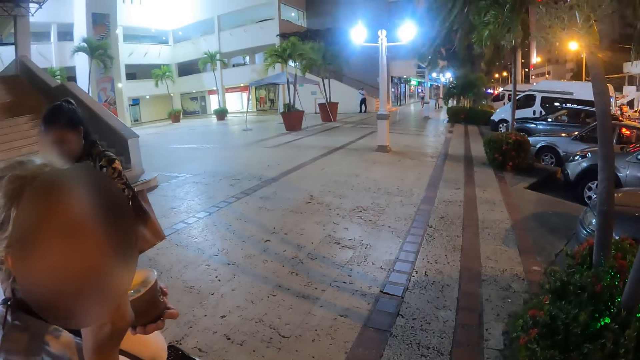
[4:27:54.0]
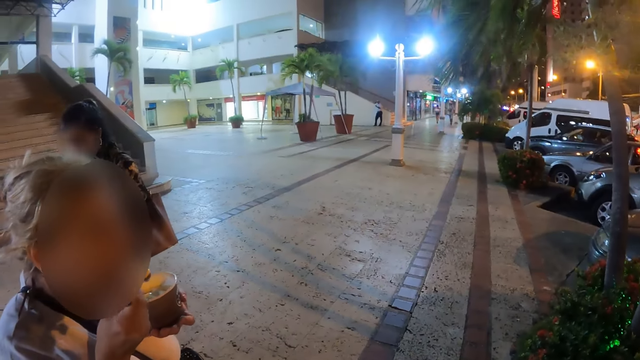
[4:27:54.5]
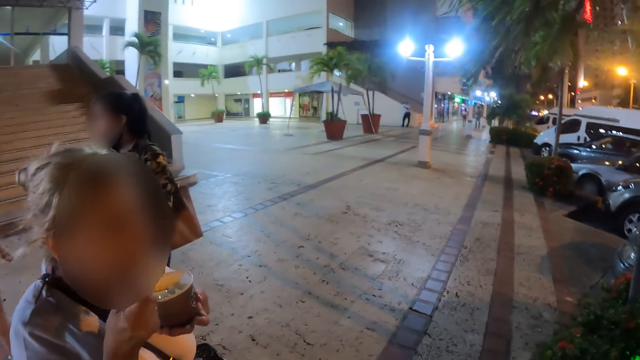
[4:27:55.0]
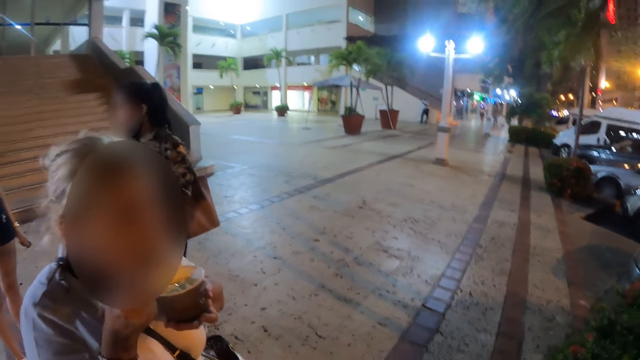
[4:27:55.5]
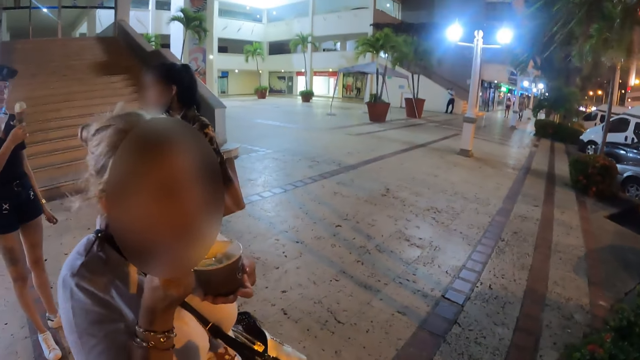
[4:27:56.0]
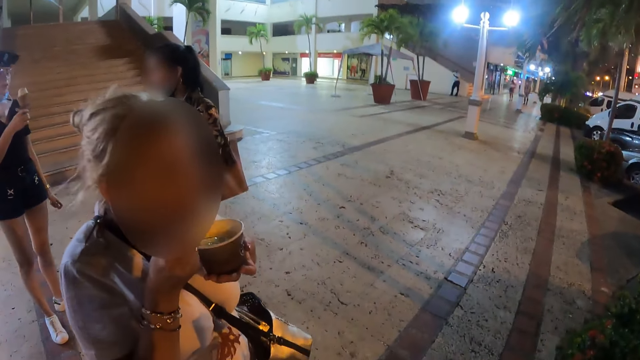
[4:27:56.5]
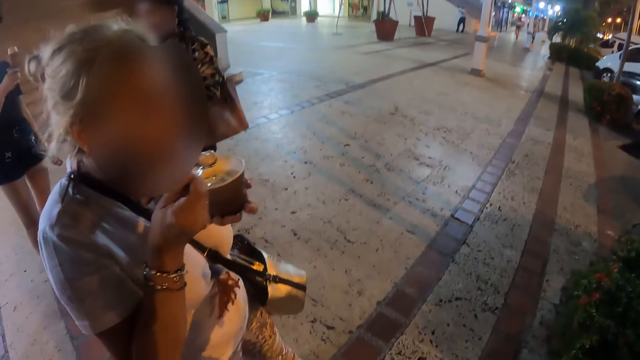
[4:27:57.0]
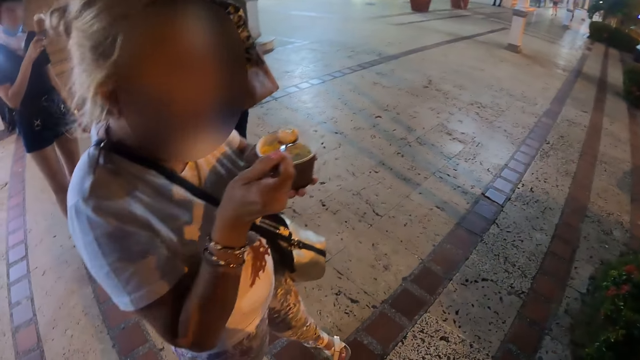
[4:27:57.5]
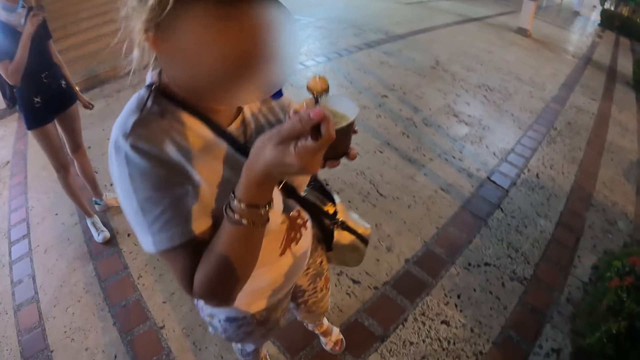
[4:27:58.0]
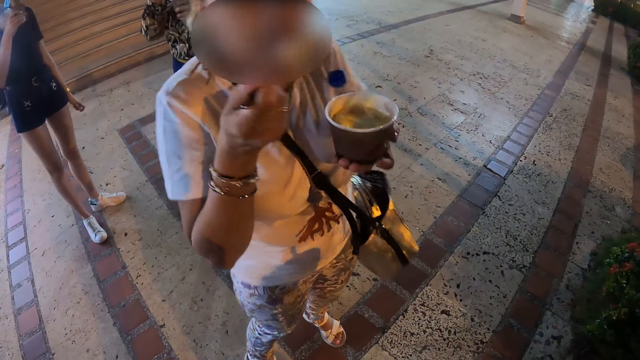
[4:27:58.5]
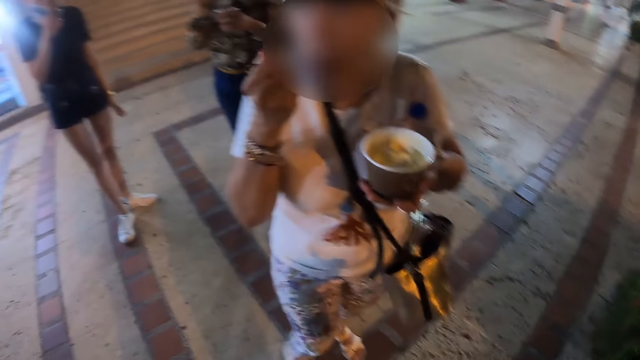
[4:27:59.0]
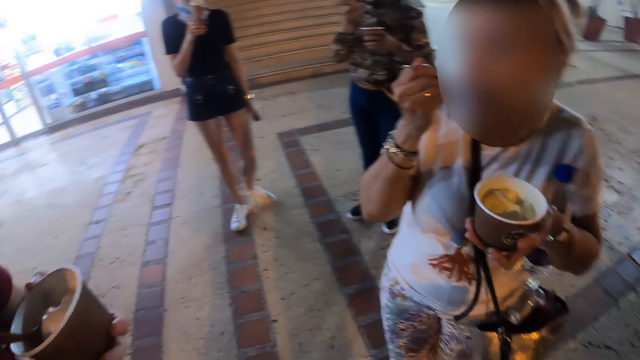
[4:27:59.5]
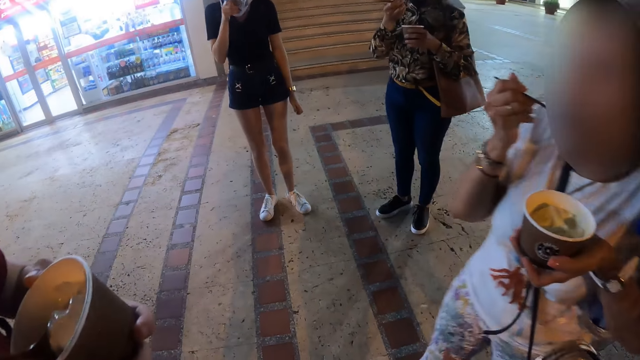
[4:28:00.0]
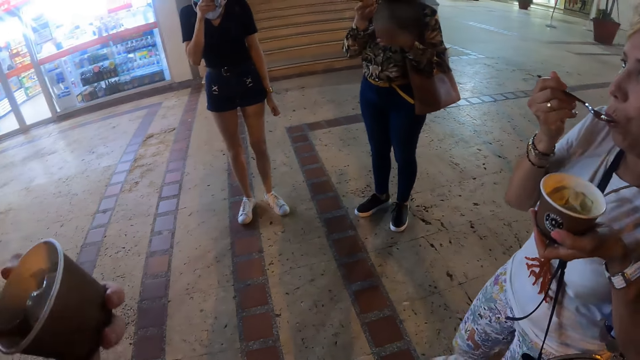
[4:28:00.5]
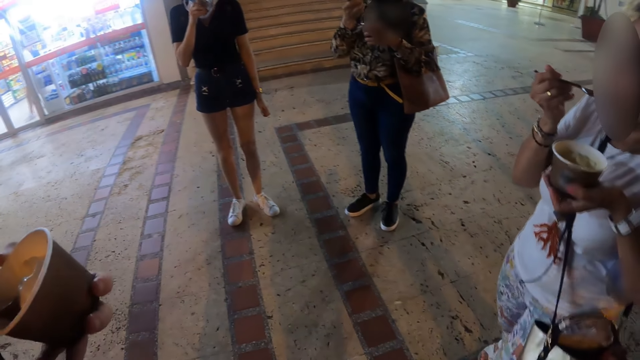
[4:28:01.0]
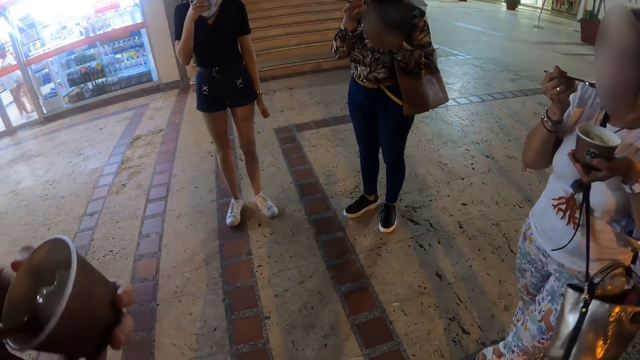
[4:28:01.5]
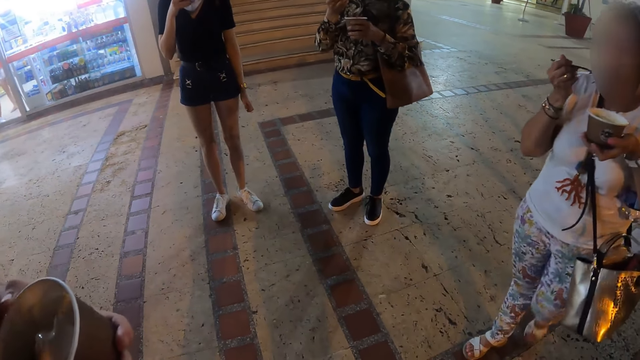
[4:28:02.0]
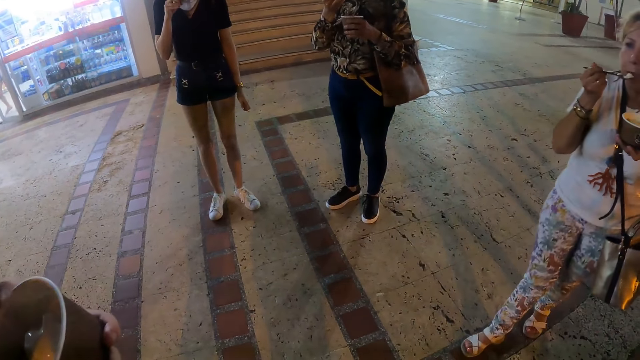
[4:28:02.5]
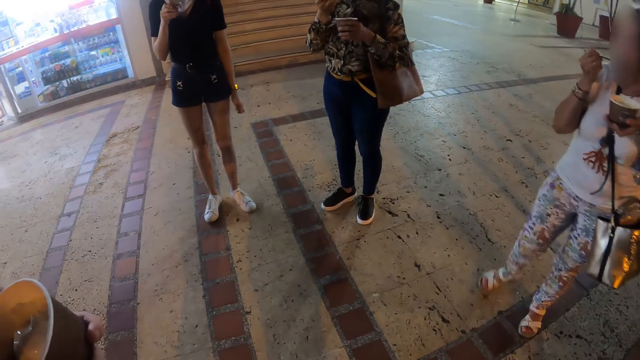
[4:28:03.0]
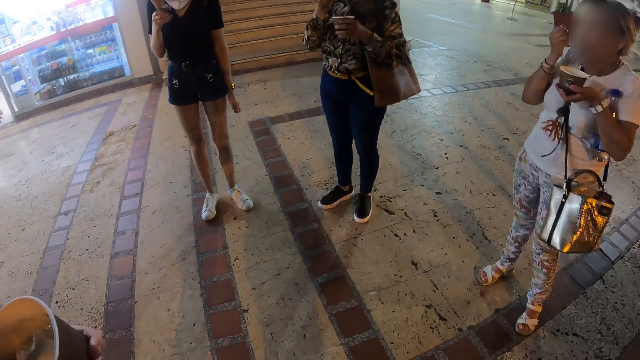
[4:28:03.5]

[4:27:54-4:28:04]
The camera wearer looks ahead. They look at people around.
